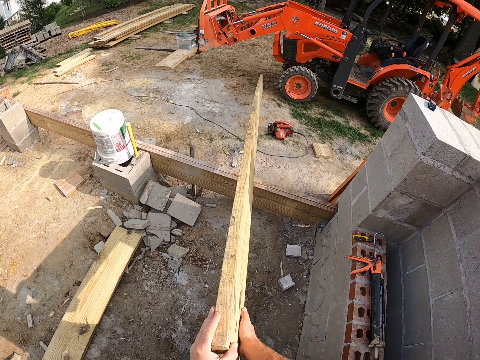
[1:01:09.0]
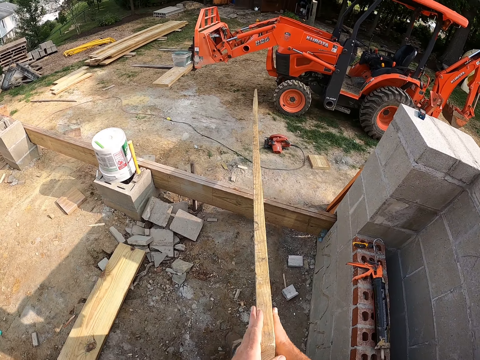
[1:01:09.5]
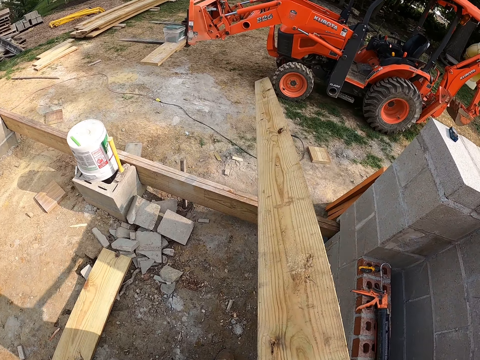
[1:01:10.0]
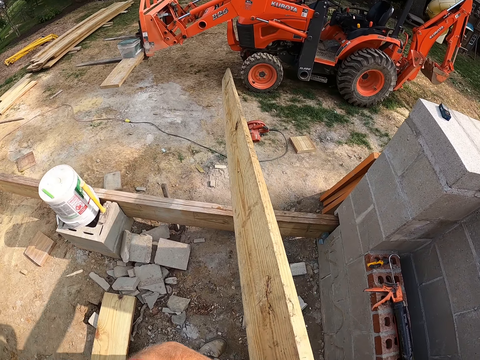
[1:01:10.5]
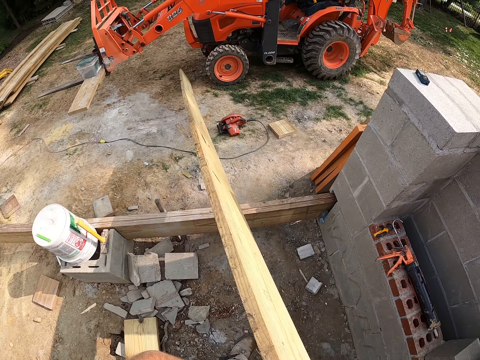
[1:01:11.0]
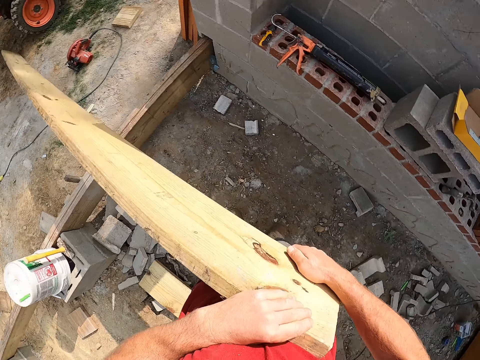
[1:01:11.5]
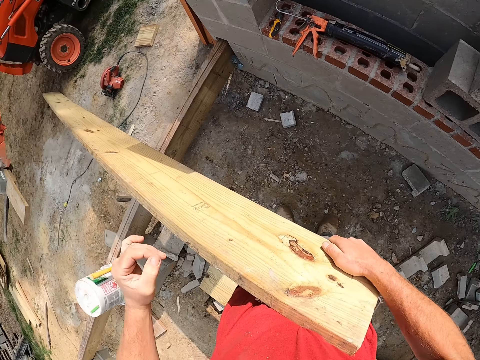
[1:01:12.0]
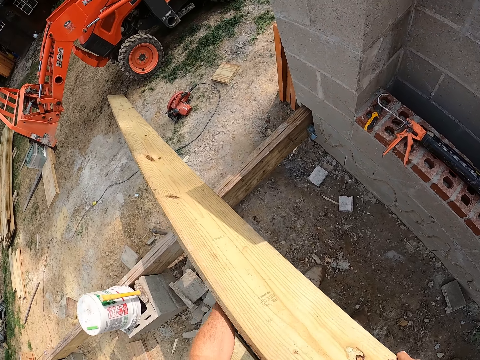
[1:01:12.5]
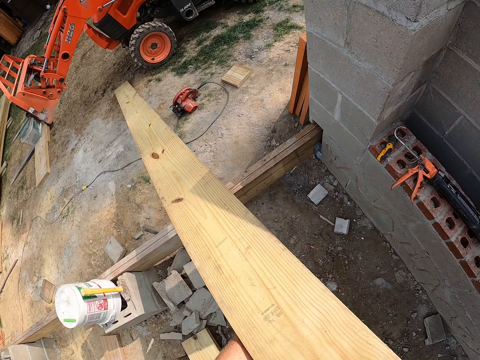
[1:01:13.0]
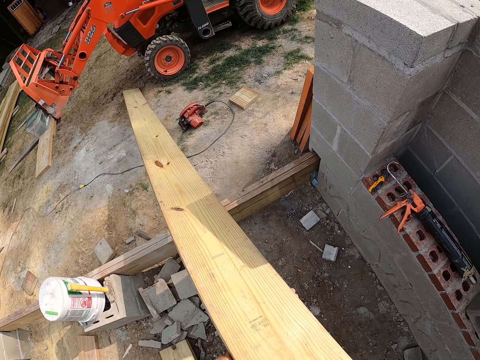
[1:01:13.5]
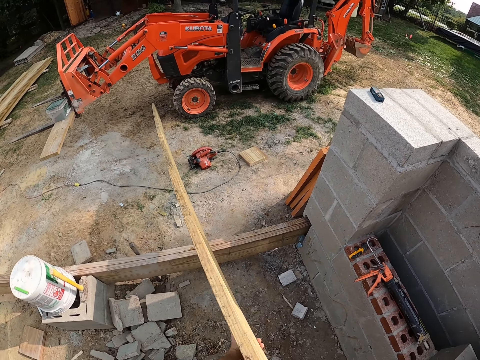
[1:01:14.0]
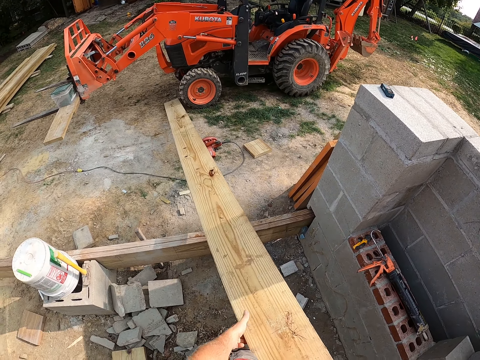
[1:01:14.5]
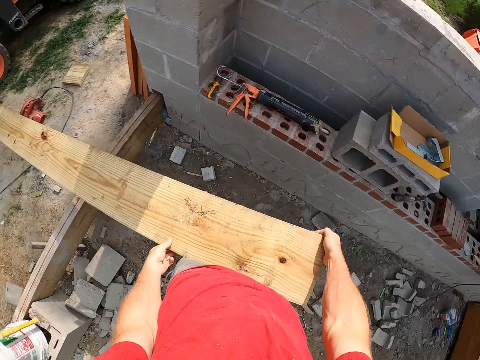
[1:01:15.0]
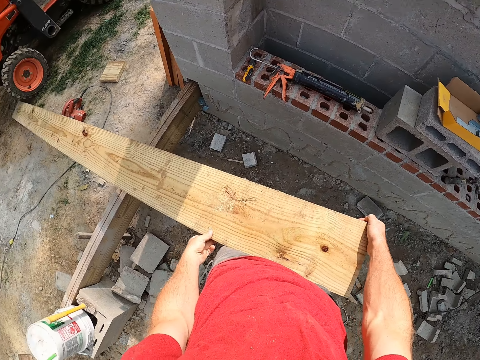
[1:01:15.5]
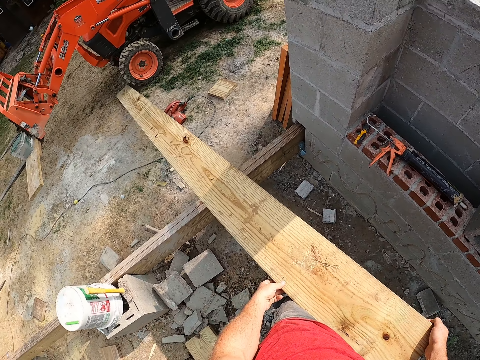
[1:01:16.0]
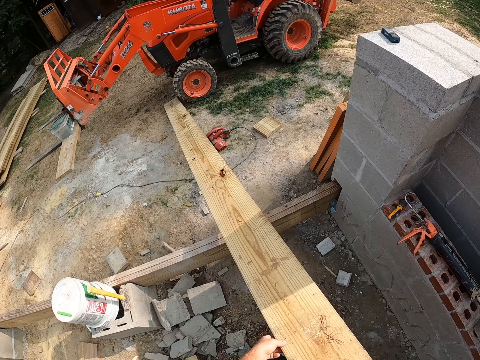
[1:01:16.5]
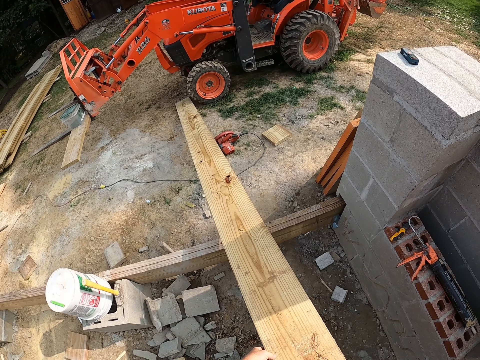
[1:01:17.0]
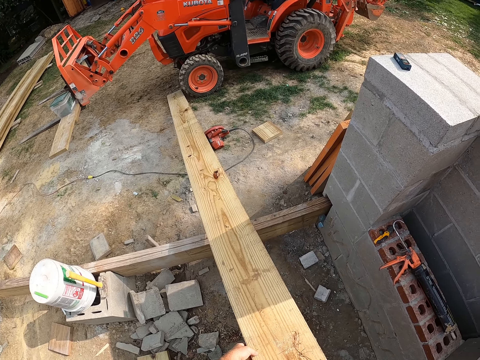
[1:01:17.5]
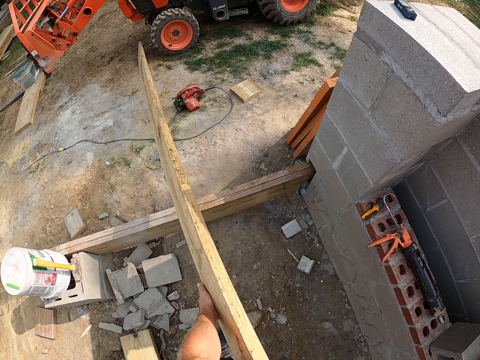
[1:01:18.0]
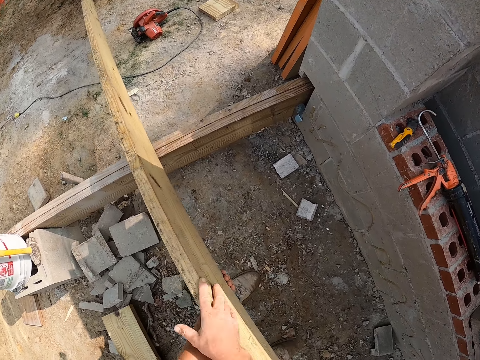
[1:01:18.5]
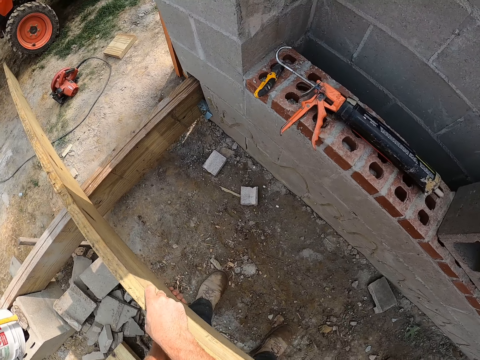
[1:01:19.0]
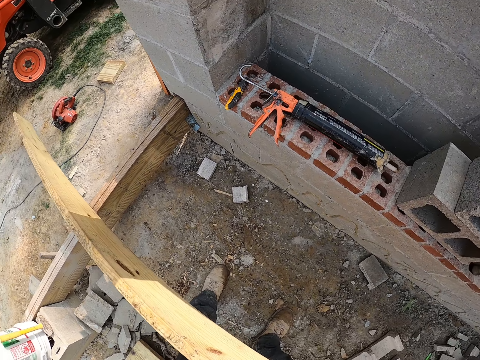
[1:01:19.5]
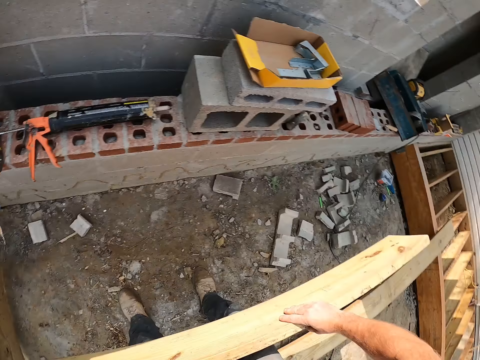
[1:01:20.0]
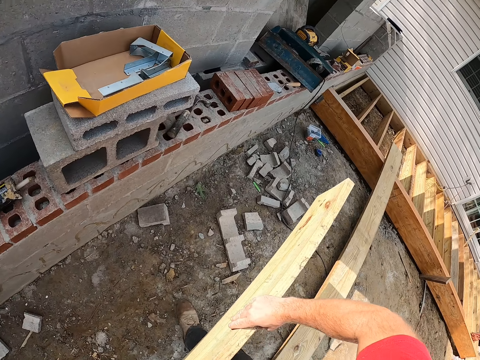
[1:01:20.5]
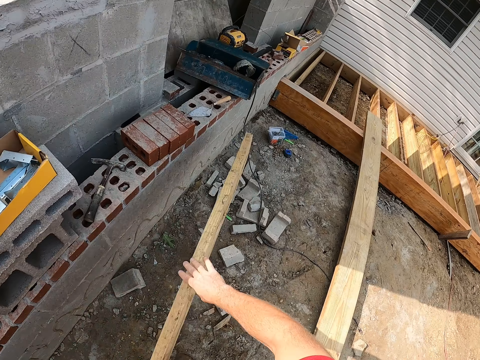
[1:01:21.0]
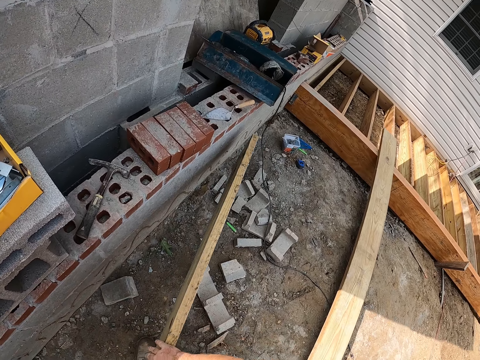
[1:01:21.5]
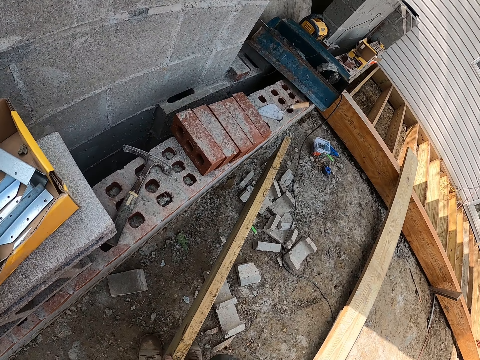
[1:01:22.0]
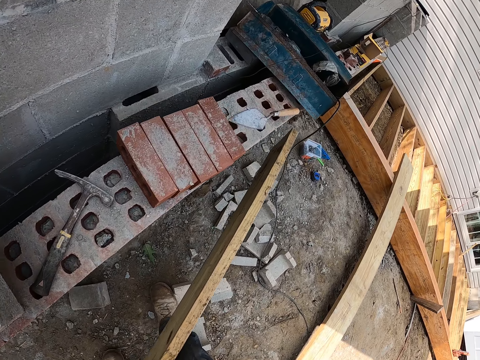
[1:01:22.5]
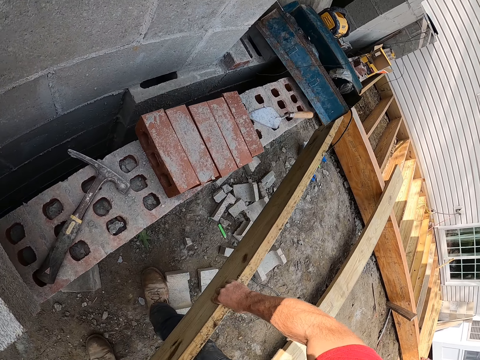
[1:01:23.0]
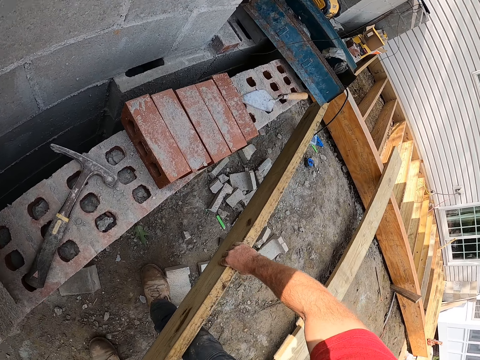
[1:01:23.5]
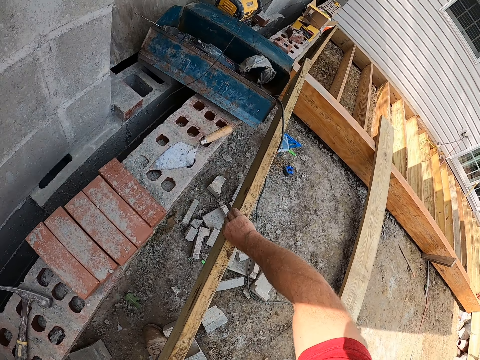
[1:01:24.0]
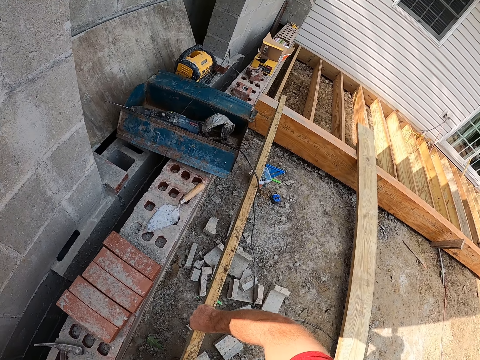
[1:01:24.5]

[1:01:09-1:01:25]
The camera wearer holds the timber. They turn the timber. They look at the timber. They pull the timber on the other timber. They place the plank against the wall.

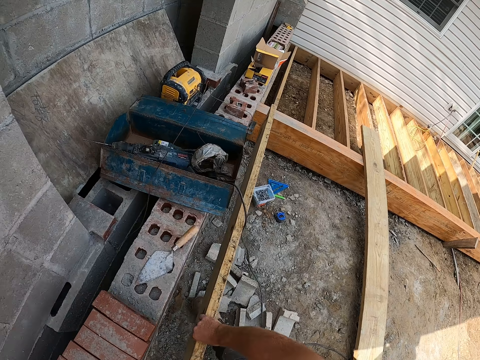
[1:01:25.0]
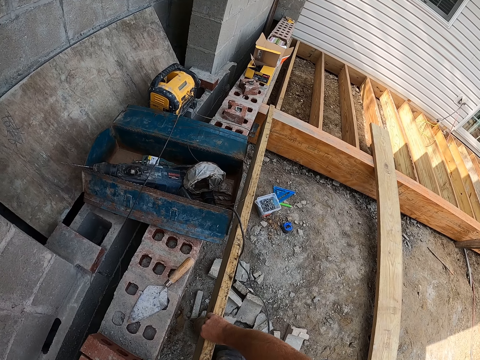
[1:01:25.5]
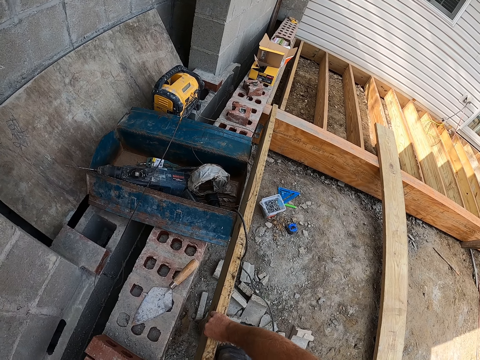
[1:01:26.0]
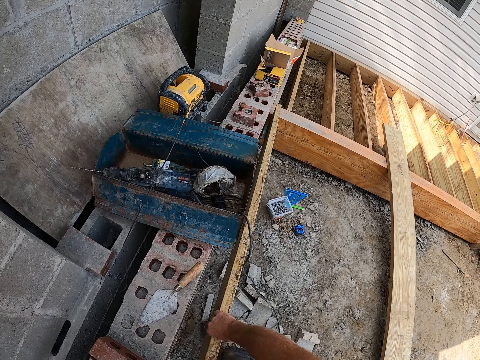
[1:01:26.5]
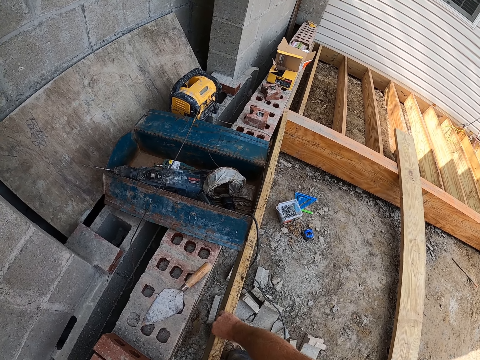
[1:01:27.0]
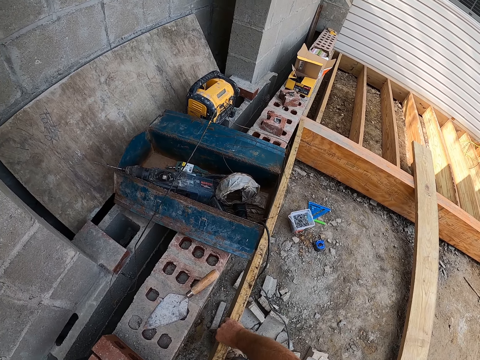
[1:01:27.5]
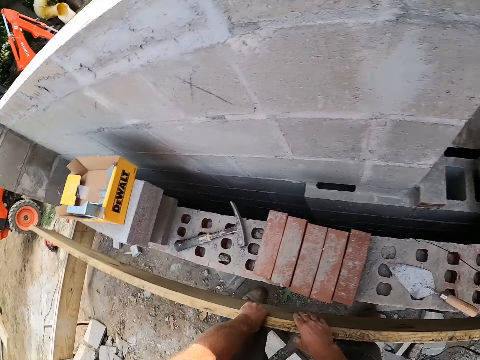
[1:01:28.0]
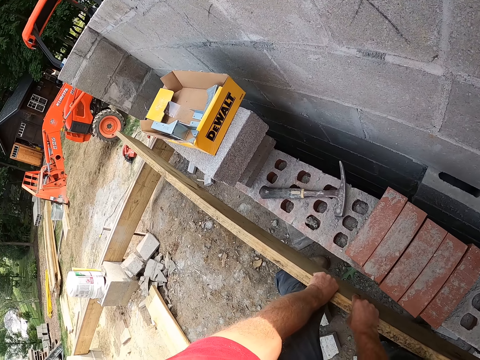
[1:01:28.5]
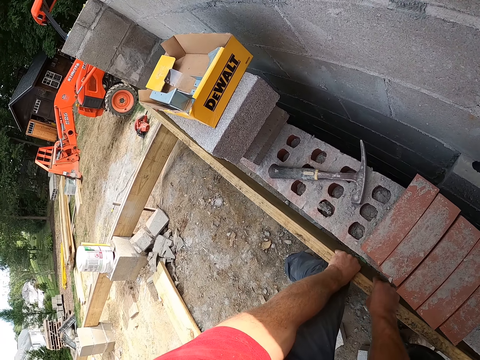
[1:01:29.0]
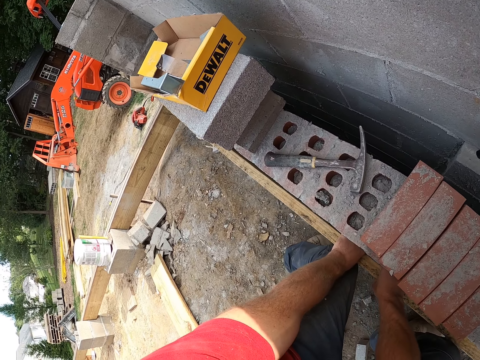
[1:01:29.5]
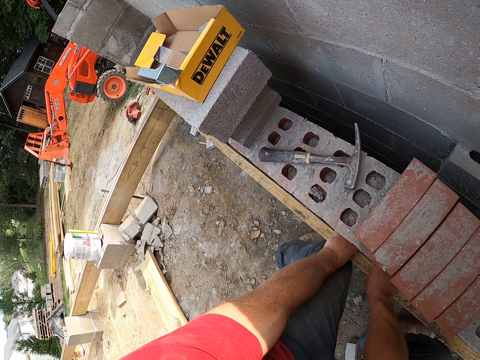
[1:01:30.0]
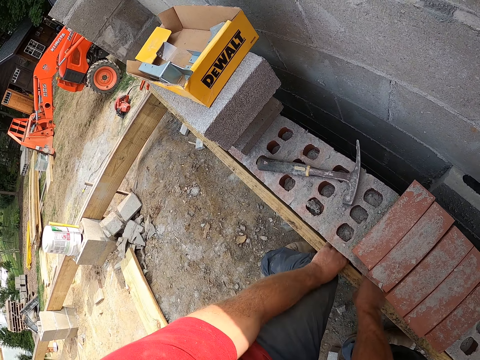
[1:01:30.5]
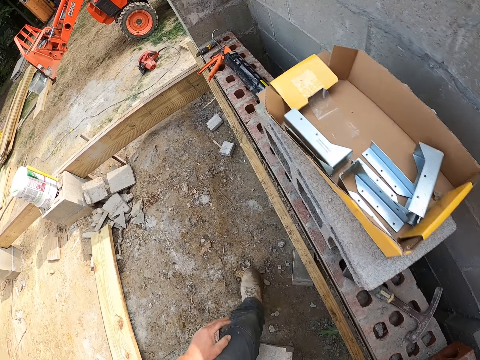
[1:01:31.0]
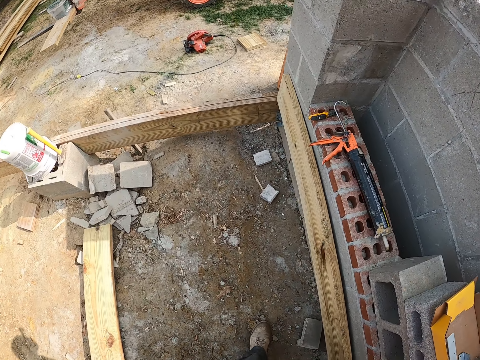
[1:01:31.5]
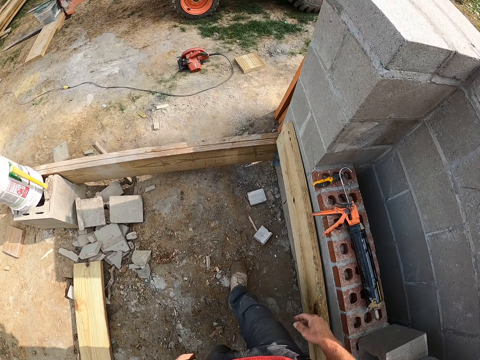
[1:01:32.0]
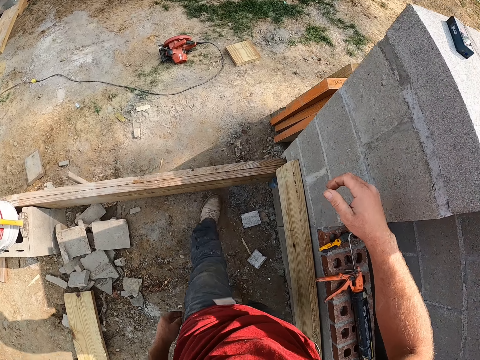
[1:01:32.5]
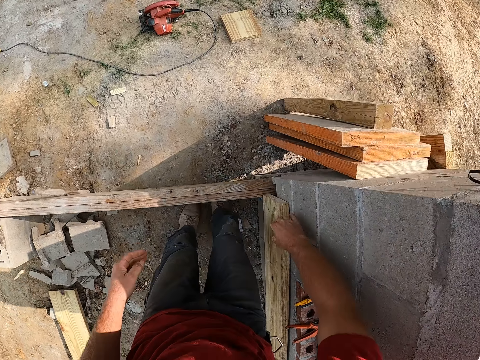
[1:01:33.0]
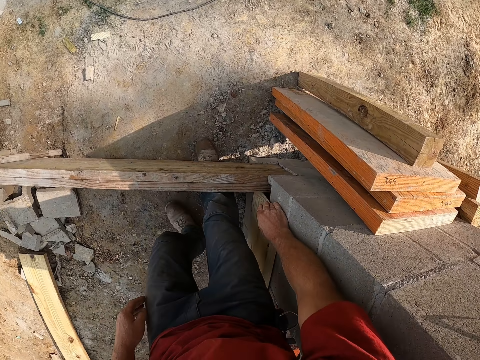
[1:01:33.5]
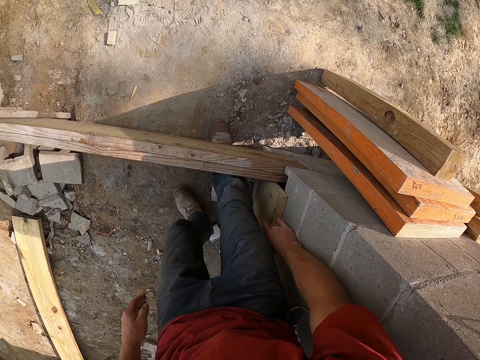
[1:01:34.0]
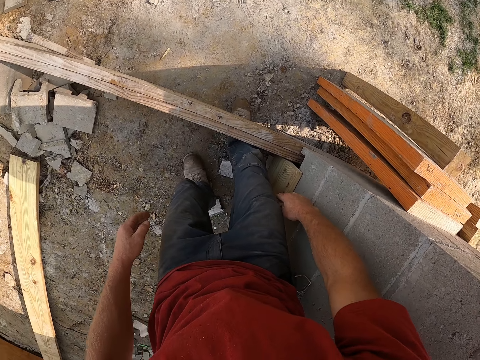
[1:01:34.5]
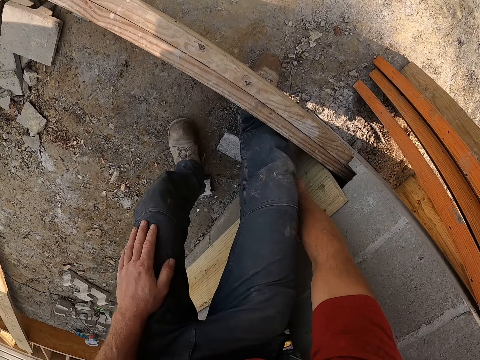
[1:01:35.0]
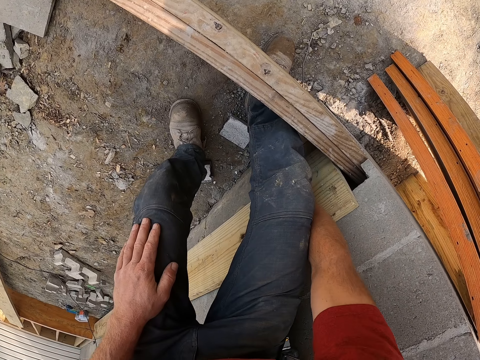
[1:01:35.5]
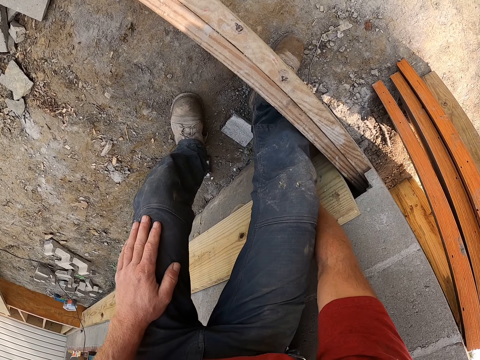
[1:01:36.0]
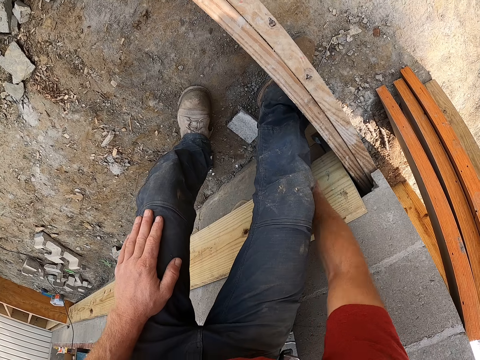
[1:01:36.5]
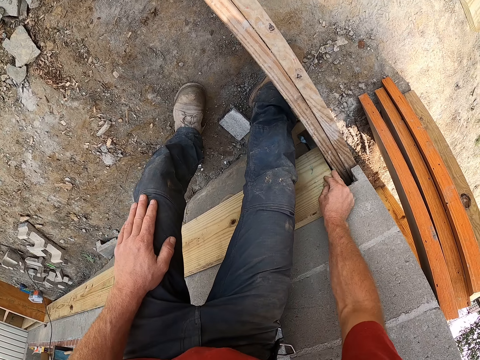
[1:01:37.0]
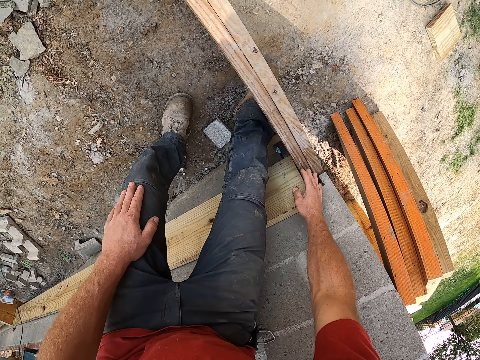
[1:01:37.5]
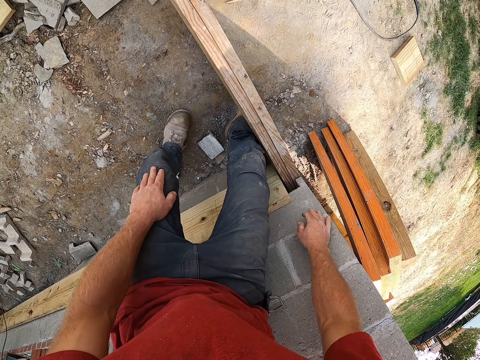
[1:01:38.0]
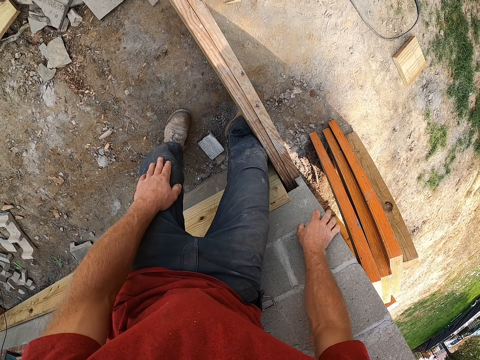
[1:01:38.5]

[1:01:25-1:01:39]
The camera wearer sticks the timber on the wall. They walk towards a side of the wall. They try to wedge the plank firmly against the wall.
